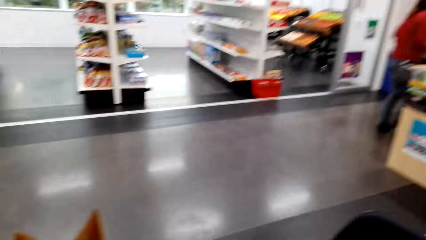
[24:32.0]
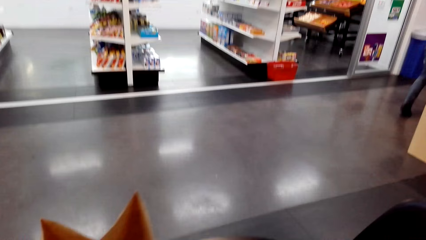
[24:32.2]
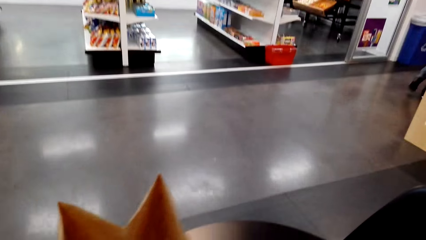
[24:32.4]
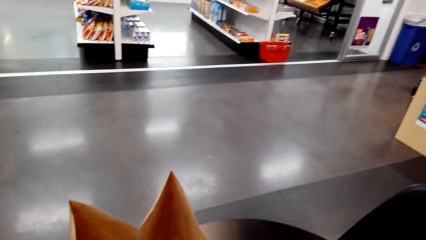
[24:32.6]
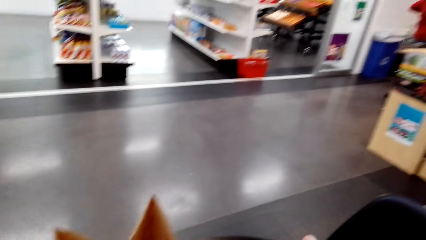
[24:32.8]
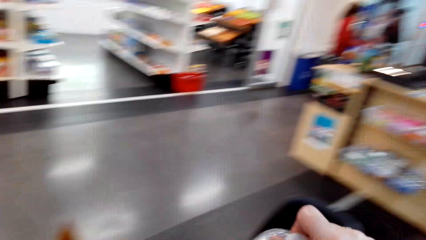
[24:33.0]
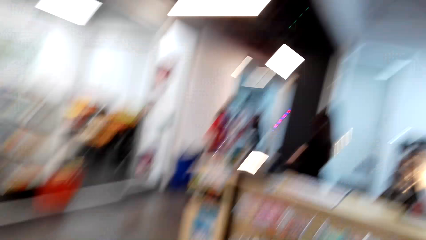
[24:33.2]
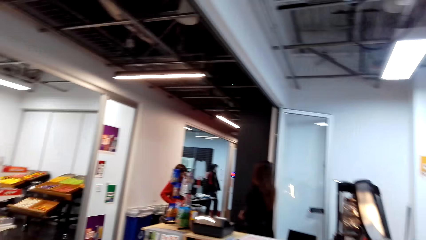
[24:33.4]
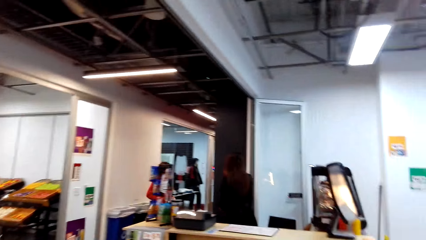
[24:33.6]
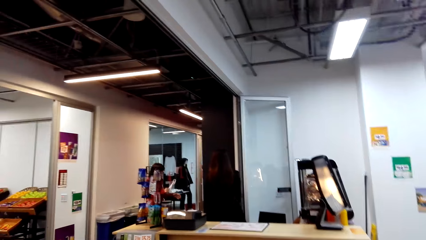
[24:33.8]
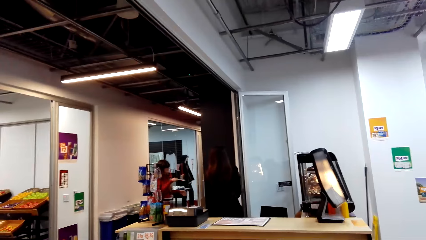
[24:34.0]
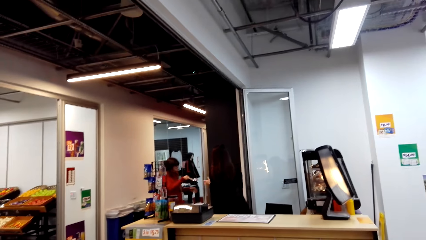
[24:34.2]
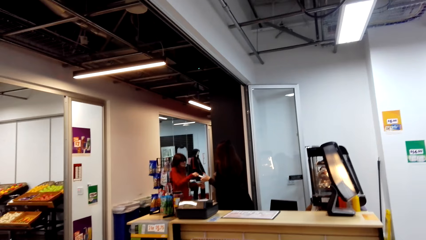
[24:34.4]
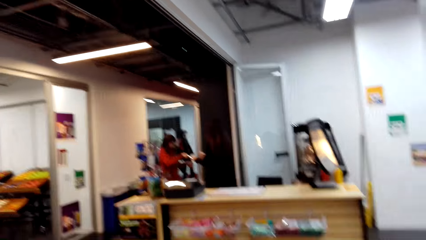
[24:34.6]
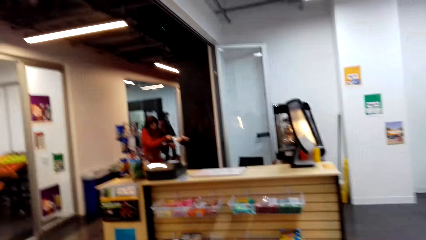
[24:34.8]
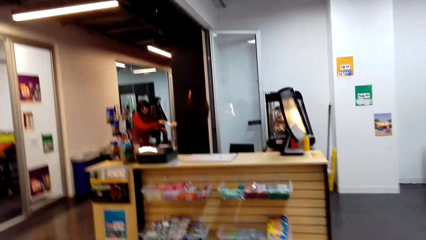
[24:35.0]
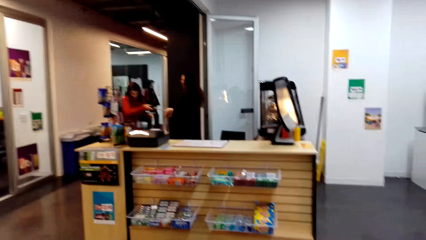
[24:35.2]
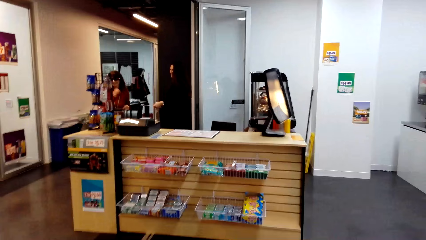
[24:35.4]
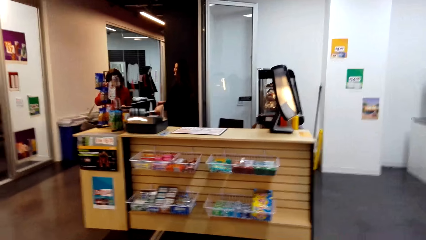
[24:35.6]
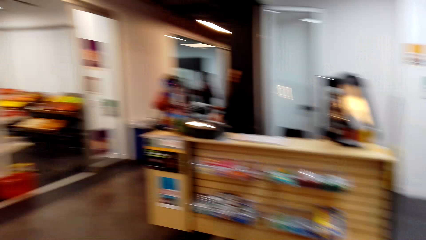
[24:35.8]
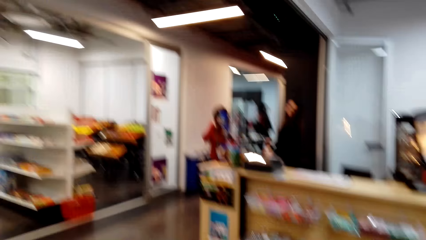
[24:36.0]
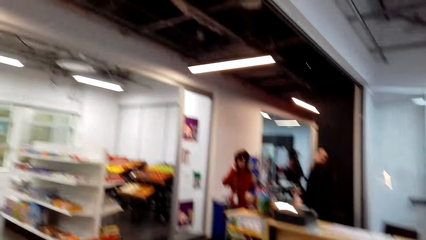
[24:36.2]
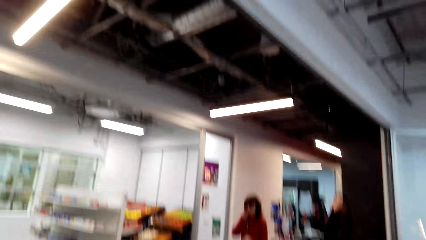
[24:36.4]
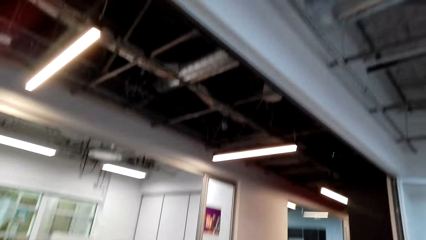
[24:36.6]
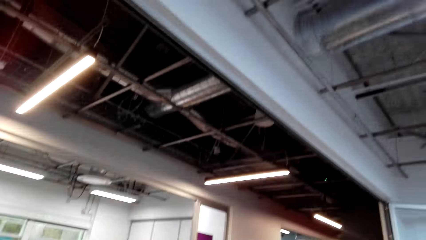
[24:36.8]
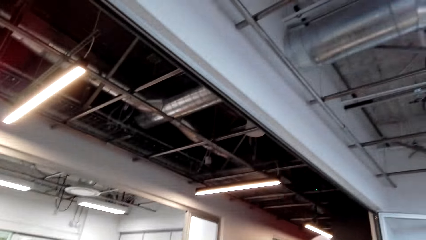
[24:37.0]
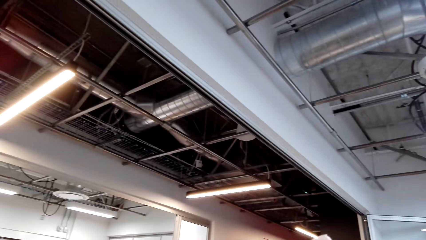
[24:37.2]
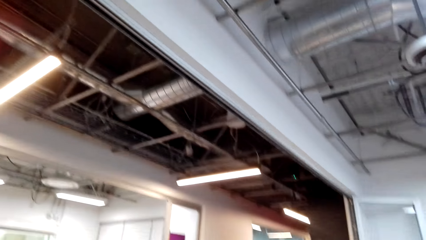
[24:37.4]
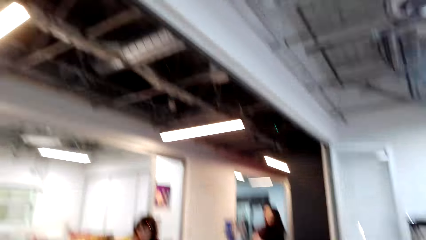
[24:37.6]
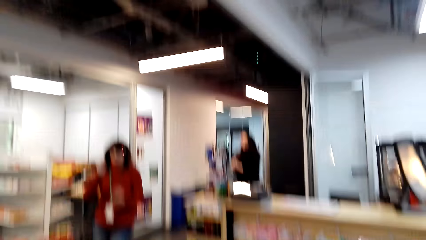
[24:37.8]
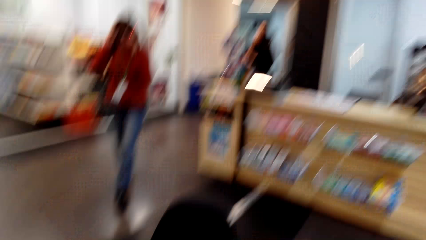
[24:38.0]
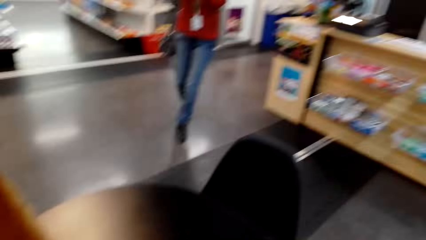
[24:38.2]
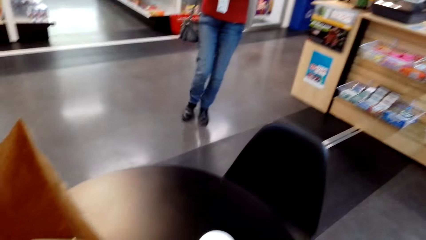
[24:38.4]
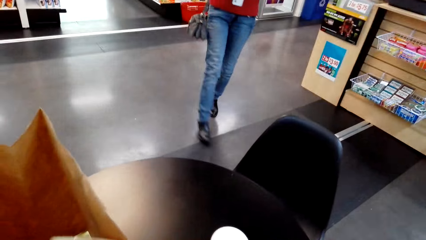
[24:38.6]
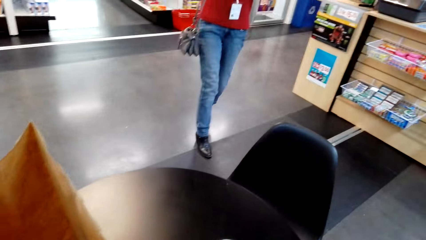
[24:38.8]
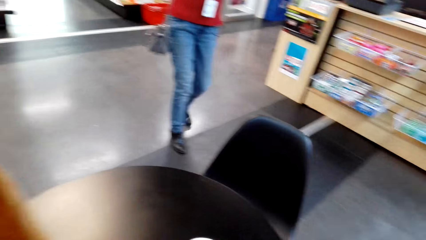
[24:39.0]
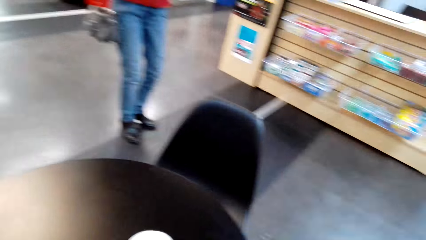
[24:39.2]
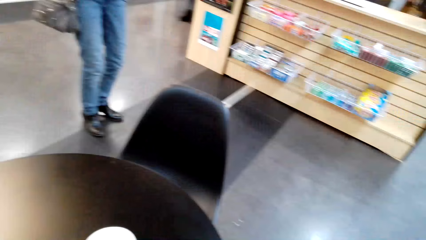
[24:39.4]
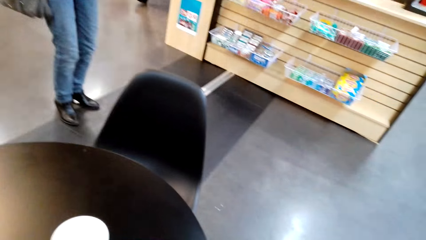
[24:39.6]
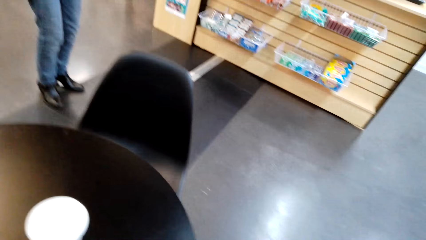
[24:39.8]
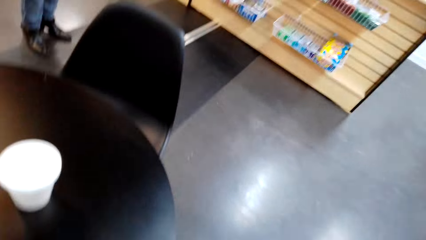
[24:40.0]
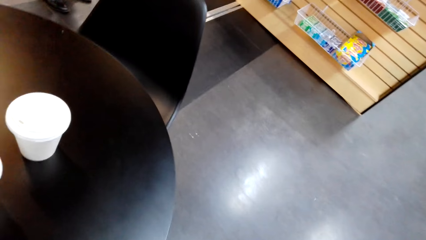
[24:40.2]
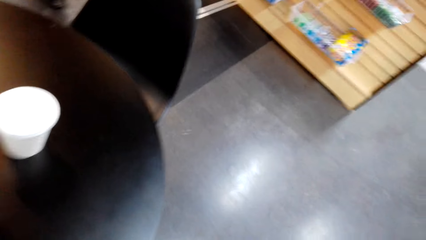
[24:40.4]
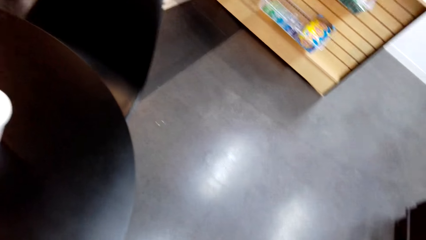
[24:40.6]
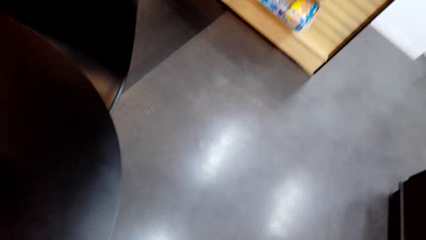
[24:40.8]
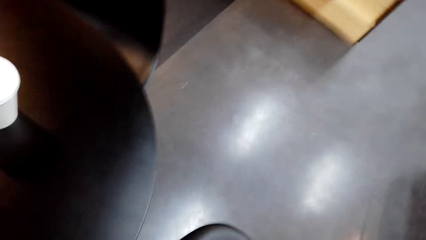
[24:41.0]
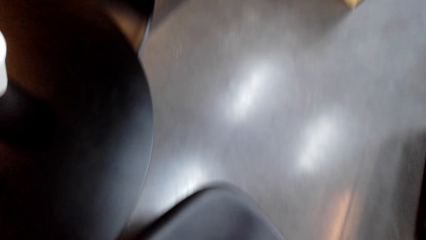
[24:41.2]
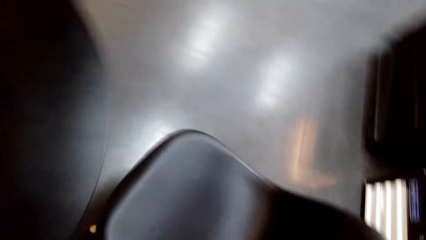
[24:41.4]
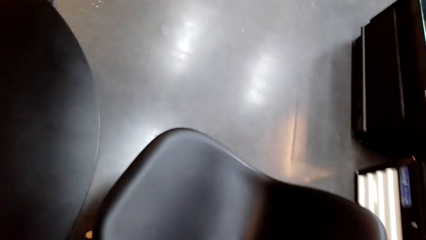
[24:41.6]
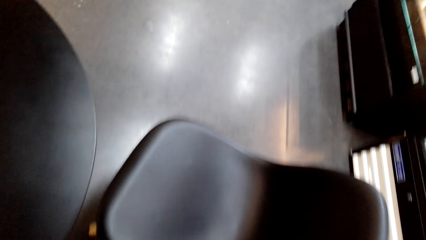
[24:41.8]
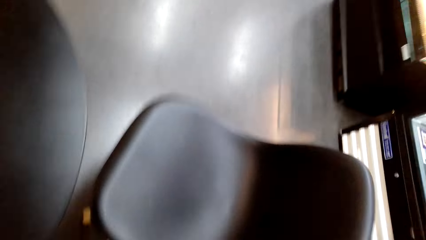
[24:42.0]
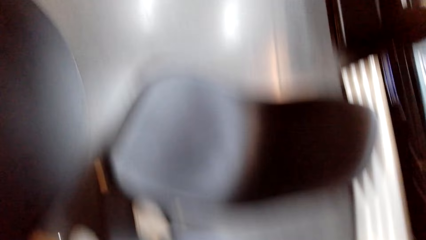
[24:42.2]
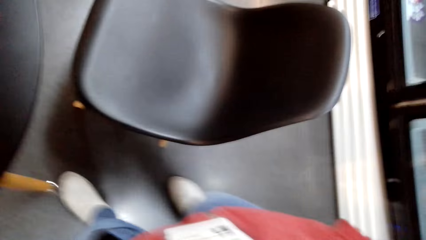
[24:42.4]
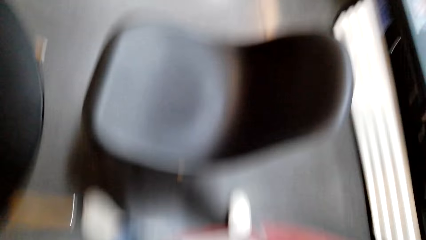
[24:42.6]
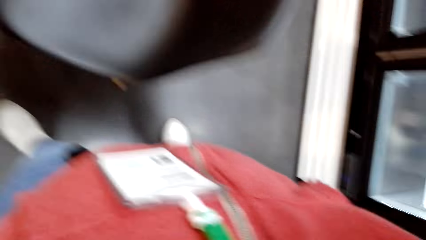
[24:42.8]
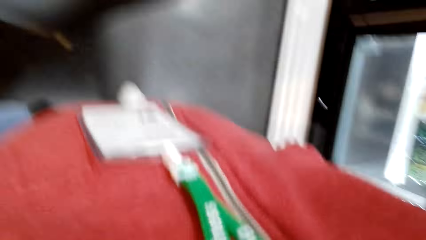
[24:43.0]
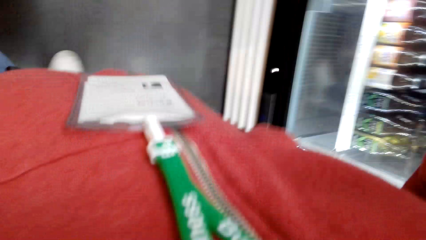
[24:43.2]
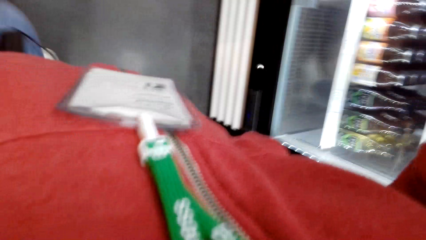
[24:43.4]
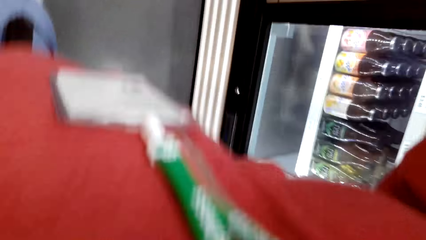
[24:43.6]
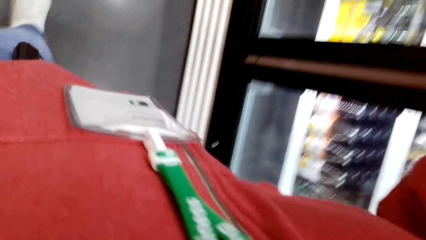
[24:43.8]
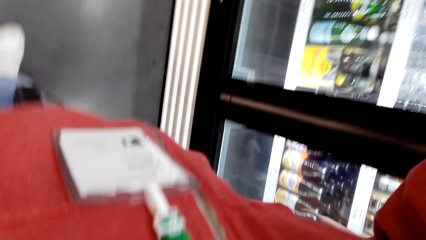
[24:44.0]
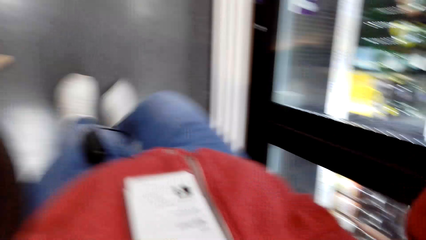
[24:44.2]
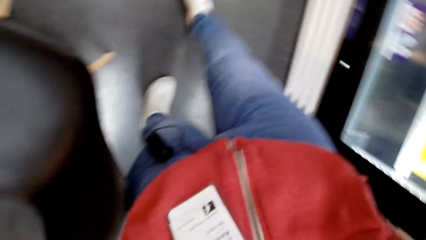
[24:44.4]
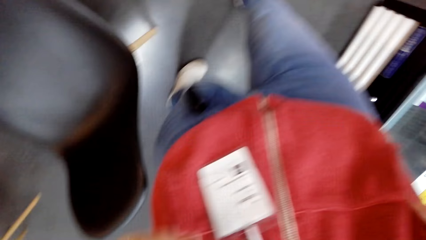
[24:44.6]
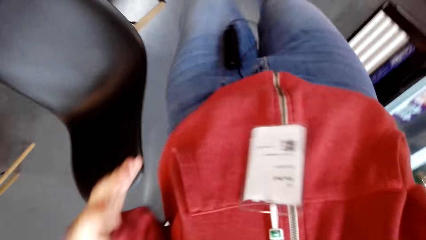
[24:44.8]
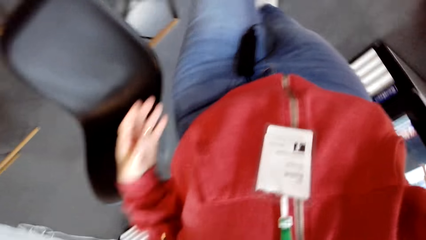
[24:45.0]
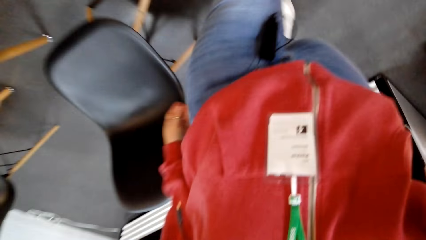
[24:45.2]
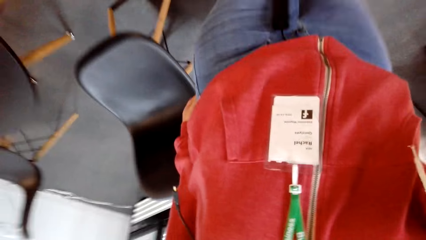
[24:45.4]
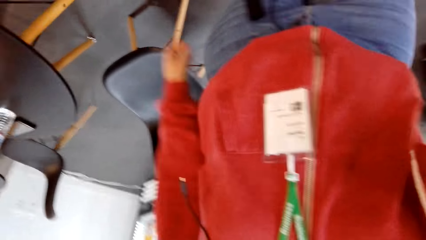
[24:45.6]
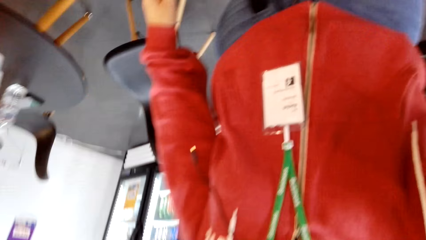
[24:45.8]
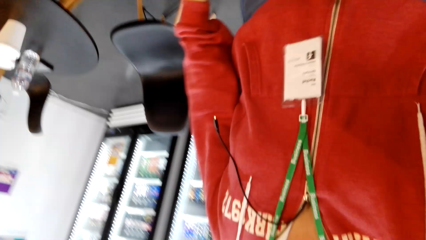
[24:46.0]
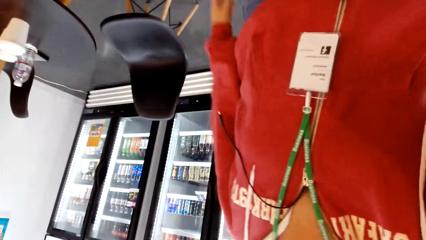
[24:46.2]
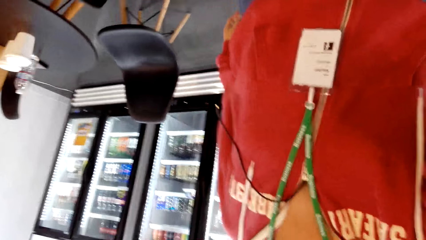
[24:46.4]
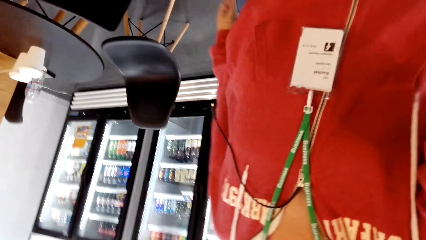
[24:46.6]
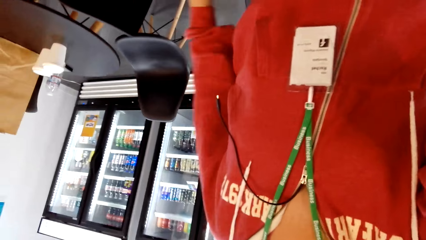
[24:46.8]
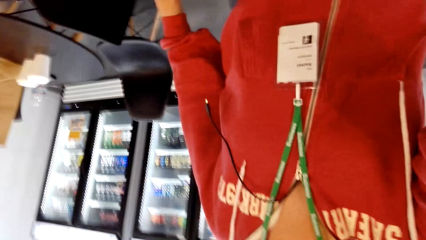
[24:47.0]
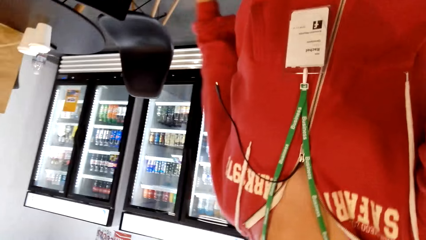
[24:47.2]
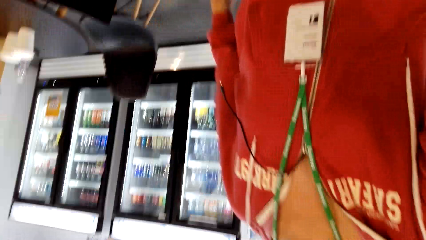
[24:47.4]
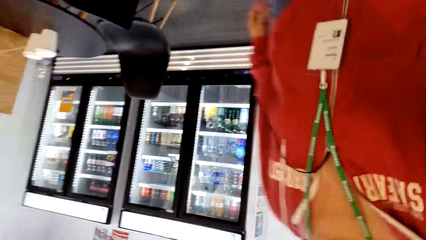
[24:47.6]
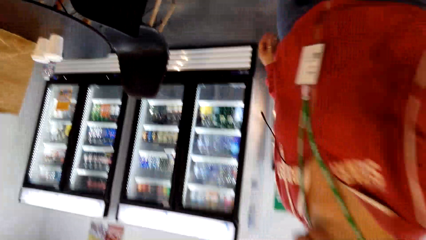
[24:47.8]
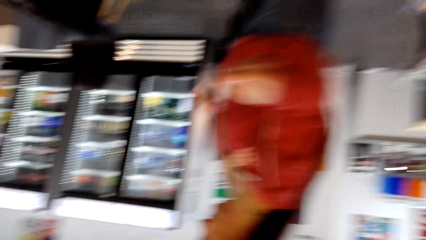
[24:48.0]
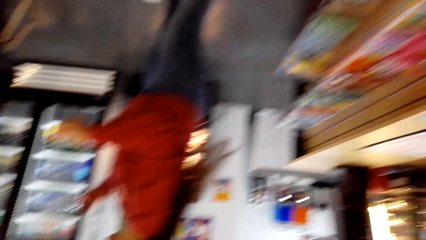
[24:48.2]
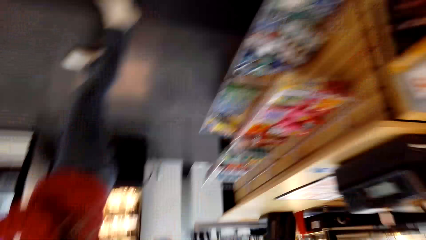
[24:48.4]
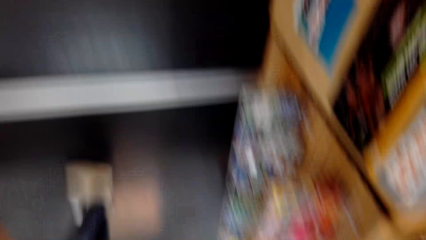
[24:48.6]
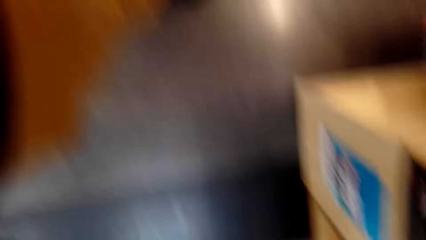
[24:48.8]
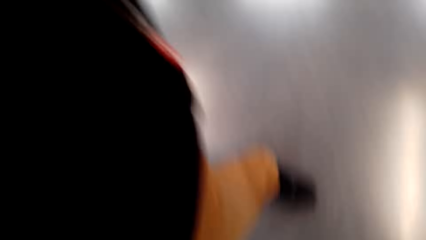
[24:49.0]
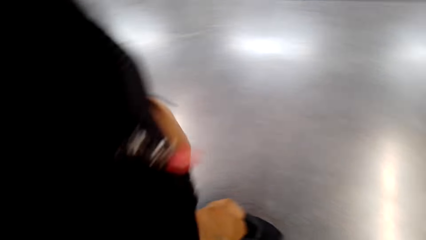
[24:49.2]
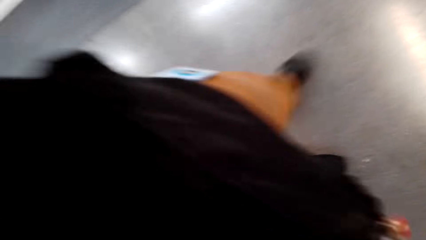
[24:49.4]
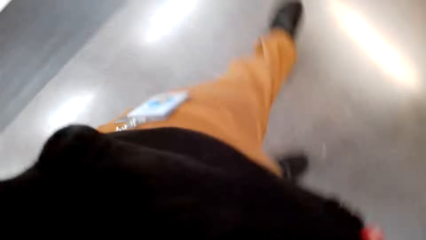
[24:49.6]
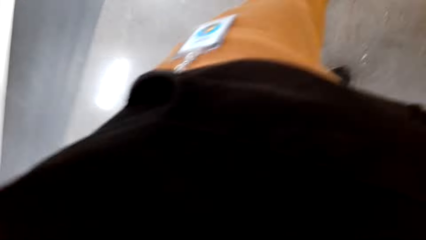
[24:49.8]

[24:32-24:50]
A woman hands something to another woman. The camera wearer touches something. They remove the camera and give the camera to a person. They adjust the camera.
